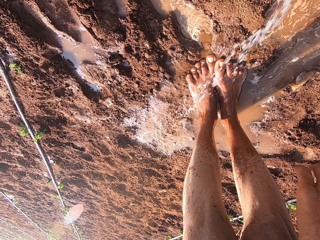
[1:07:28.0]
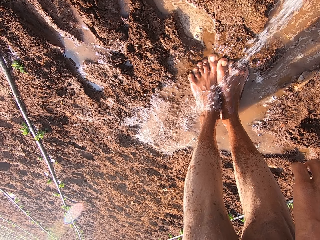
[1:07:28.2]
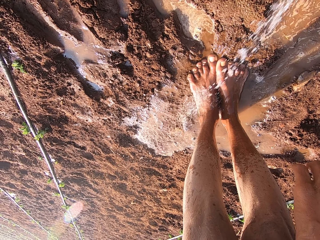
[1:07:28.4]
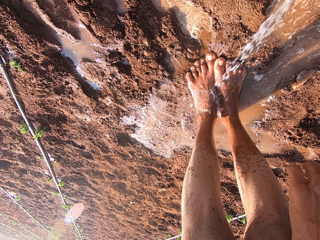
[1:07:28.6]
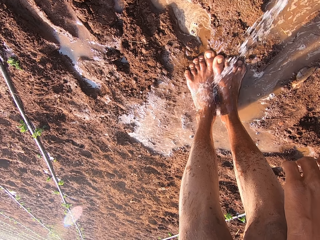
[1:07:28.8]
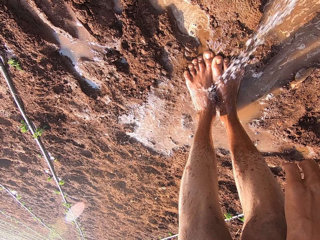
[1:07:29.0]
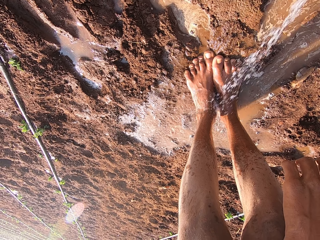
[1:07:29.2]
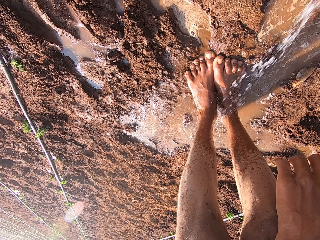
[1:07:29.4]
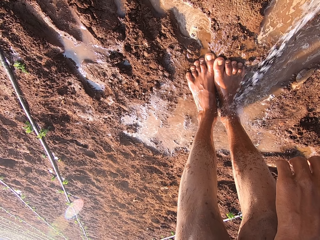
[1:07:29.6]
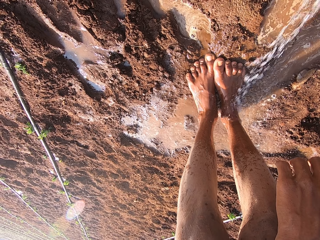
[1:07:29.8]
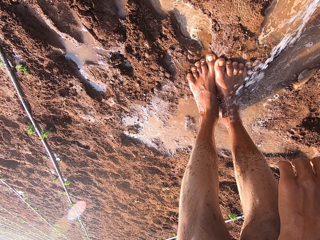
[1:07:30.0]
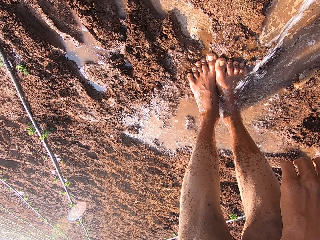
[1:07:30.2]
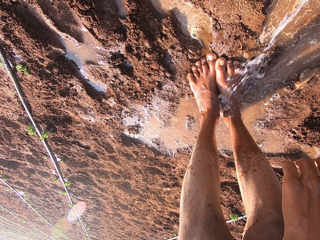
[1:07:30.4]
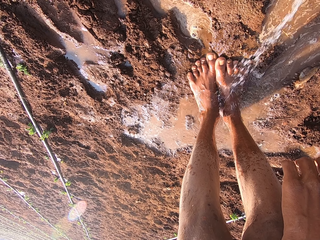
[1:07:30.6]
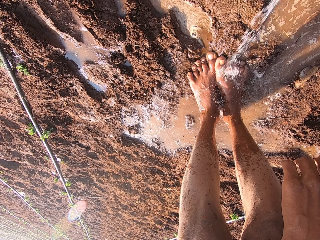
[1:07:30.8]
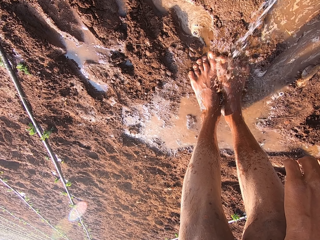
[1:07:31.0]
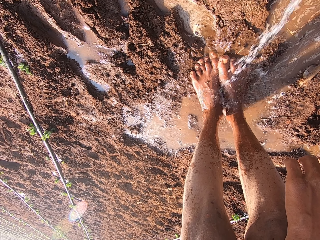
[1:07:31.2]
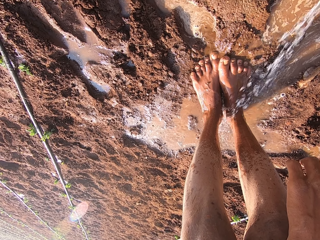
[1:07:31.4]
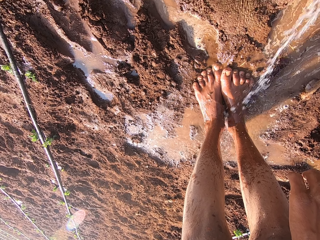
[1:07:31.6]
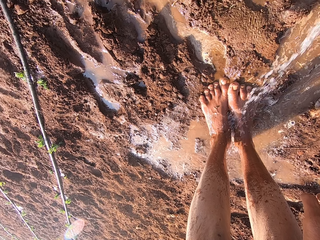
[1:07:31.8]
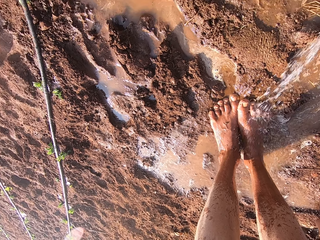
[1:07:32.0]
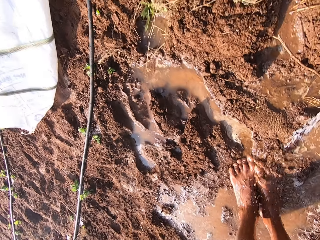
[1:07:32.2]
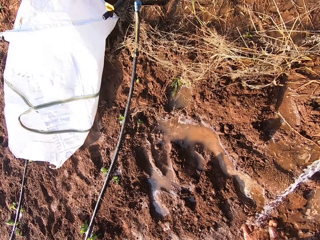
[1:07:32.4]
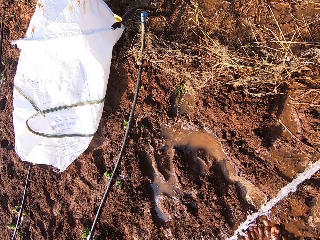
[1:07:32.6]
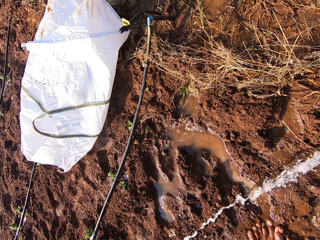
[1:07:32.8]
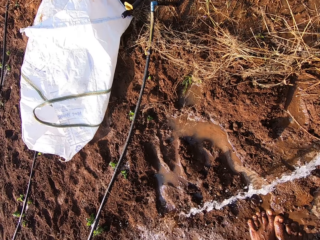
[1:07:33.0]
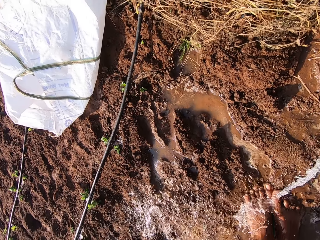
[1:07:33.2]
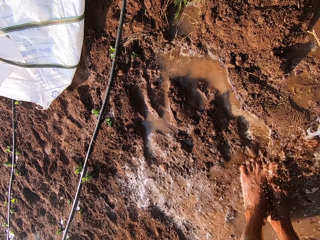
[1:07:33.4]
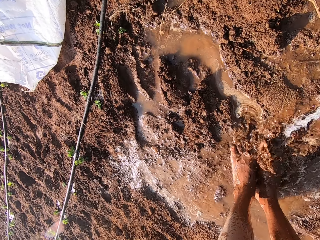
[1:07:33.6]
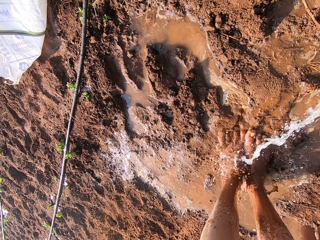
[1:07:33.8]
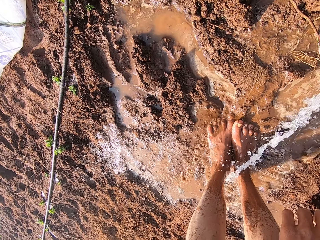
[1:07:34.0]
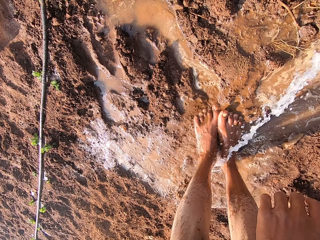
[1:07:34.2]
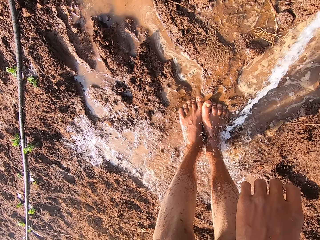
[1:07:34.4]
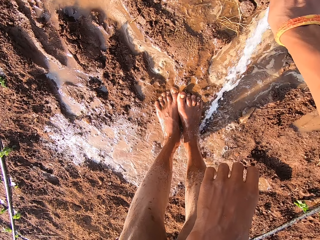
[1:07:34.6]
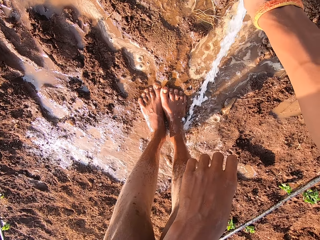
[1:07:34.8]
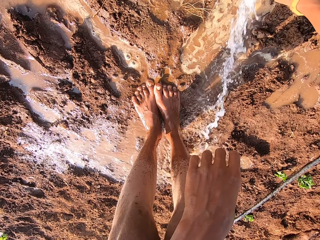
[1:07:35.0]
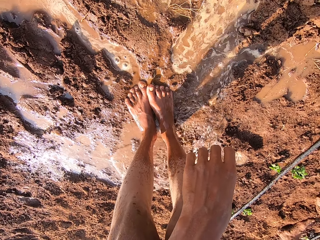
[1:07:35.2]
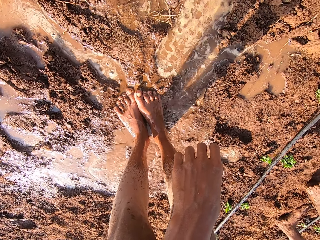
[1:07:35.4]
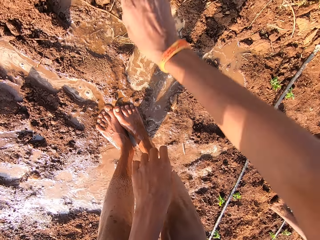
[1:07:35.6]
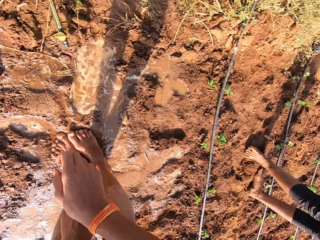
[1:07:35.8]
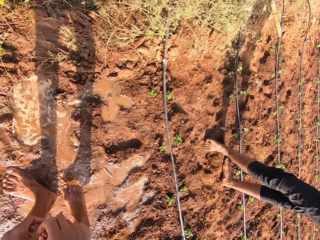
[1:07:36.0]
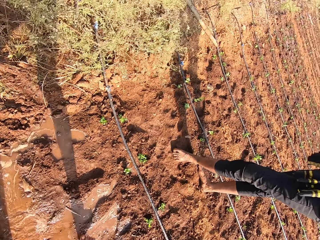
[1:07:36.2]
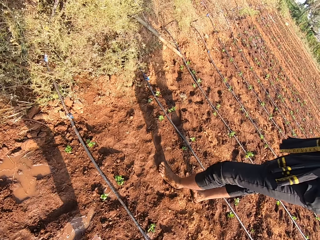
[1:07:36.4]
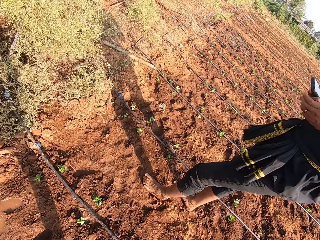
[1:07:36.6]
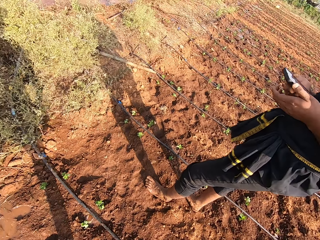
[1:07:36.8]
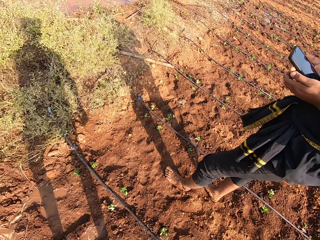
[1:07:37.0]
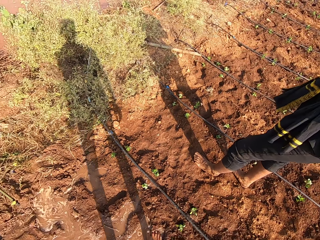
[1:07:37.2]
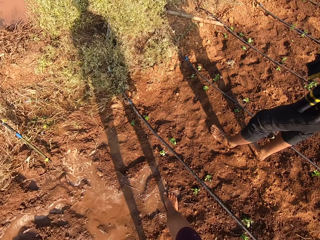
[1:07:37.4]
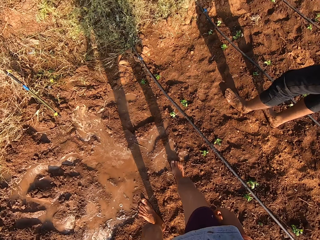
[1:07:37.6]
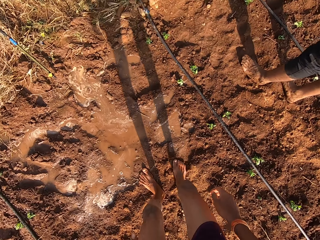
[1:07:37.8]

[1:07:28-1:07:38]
The camera wearer looks around. They hold the pipe and wash the legs. They adjust the switch on the water hose on the floor. They talk with a man.

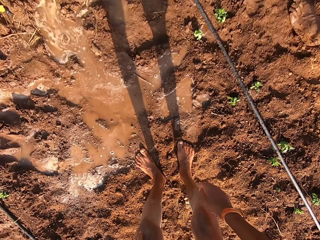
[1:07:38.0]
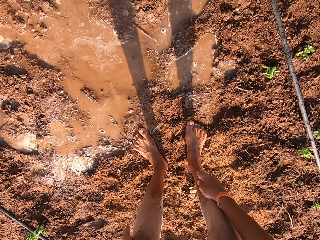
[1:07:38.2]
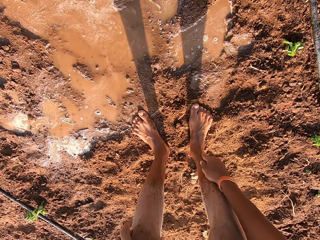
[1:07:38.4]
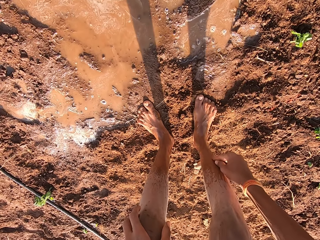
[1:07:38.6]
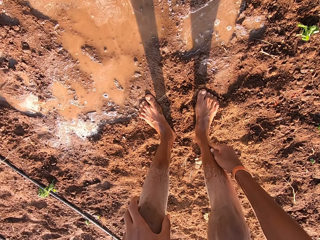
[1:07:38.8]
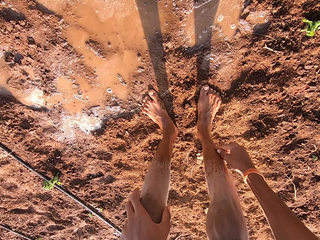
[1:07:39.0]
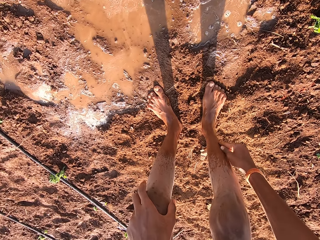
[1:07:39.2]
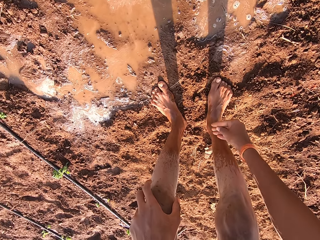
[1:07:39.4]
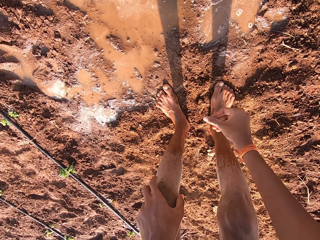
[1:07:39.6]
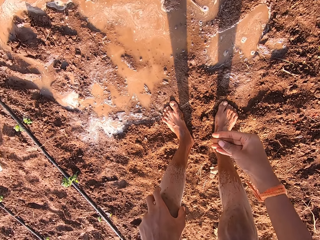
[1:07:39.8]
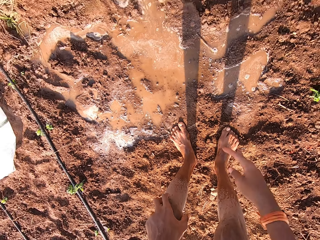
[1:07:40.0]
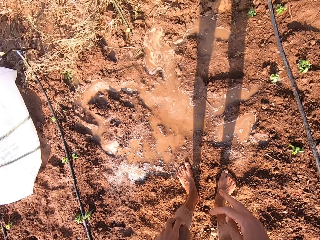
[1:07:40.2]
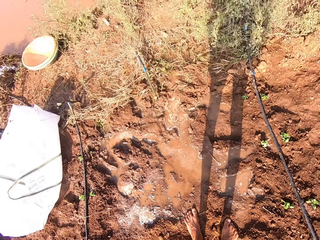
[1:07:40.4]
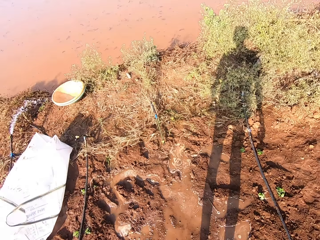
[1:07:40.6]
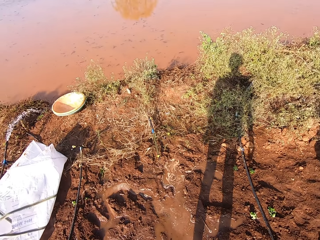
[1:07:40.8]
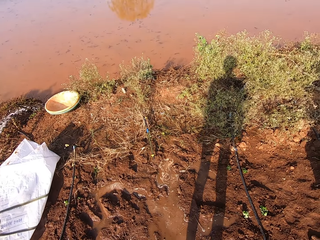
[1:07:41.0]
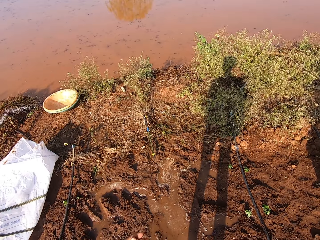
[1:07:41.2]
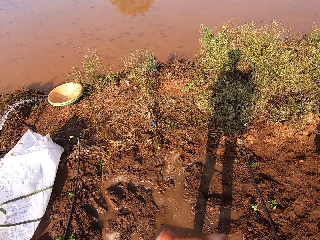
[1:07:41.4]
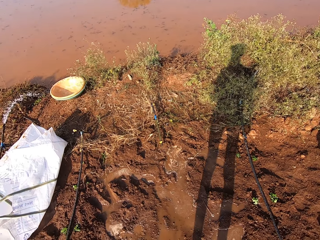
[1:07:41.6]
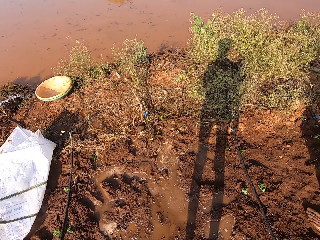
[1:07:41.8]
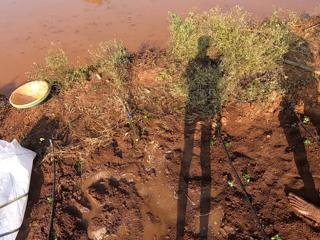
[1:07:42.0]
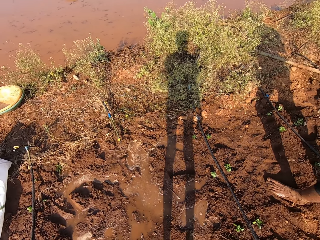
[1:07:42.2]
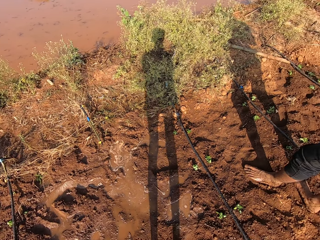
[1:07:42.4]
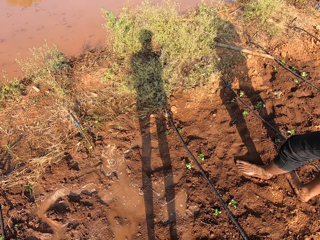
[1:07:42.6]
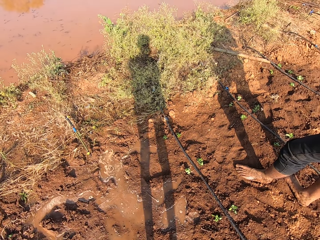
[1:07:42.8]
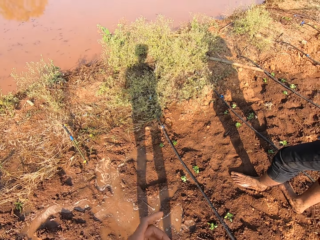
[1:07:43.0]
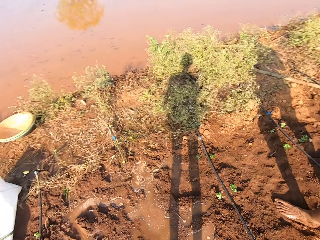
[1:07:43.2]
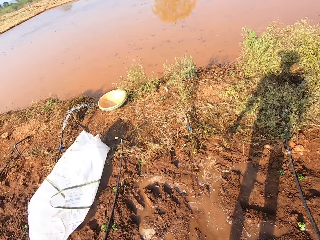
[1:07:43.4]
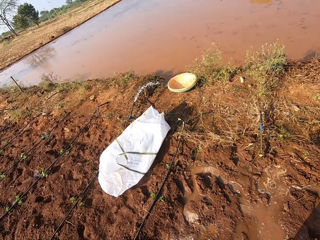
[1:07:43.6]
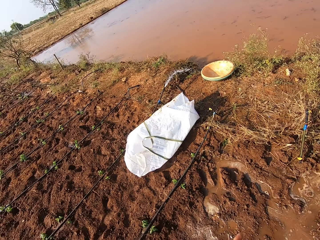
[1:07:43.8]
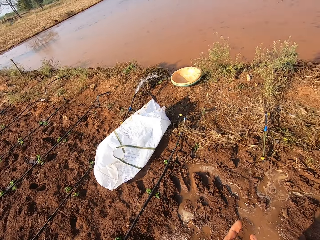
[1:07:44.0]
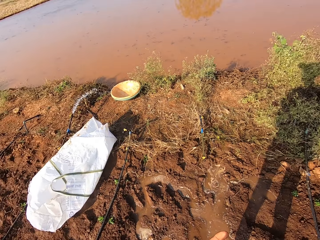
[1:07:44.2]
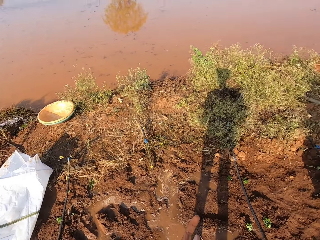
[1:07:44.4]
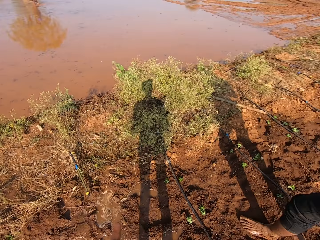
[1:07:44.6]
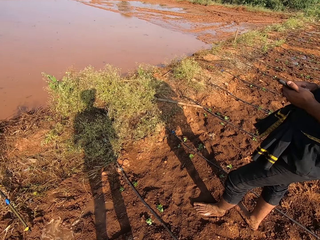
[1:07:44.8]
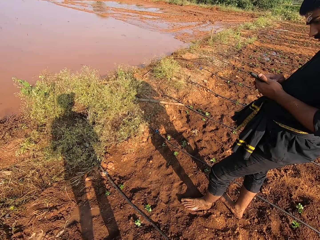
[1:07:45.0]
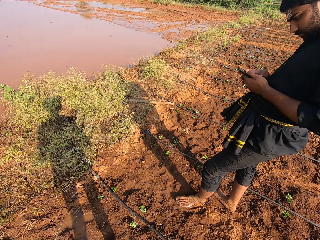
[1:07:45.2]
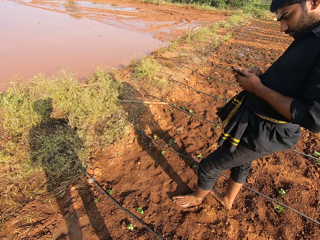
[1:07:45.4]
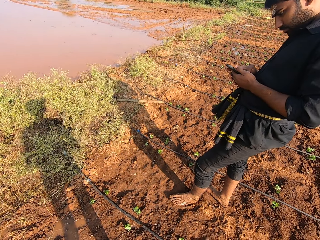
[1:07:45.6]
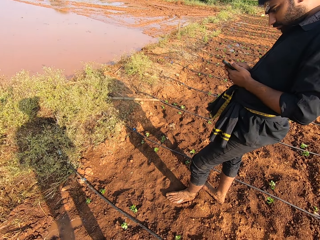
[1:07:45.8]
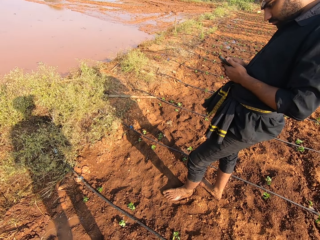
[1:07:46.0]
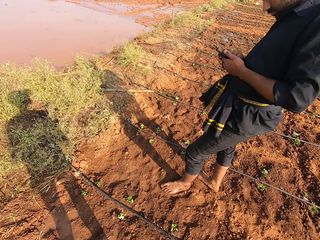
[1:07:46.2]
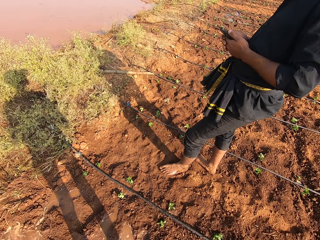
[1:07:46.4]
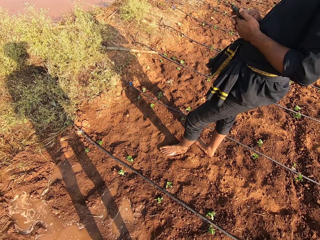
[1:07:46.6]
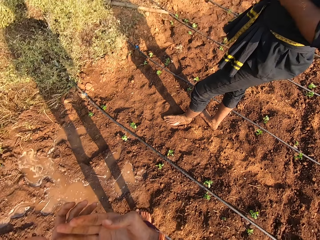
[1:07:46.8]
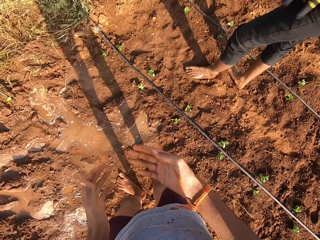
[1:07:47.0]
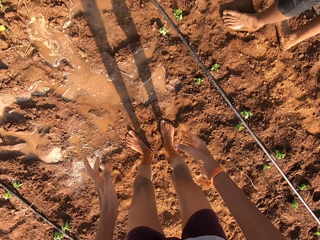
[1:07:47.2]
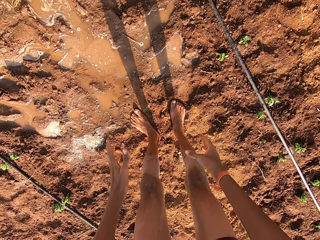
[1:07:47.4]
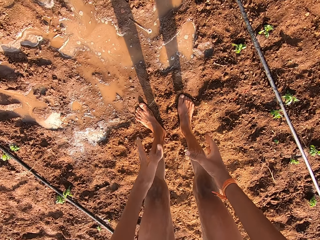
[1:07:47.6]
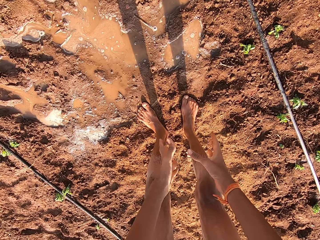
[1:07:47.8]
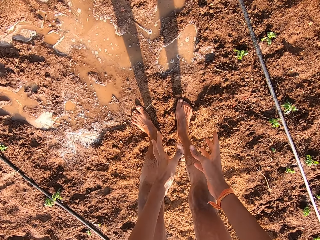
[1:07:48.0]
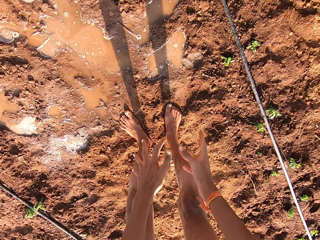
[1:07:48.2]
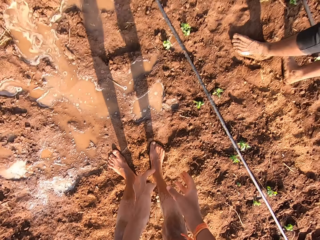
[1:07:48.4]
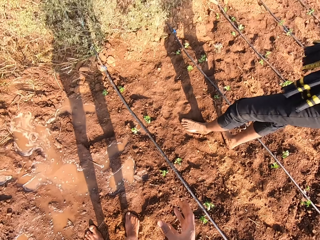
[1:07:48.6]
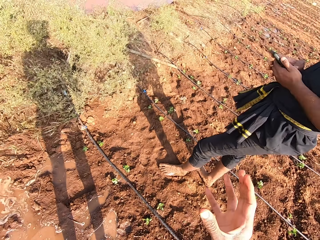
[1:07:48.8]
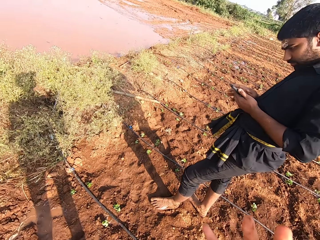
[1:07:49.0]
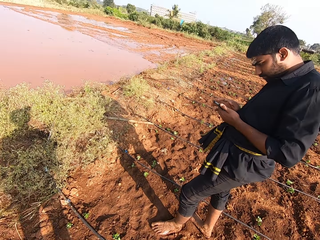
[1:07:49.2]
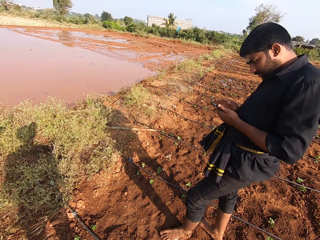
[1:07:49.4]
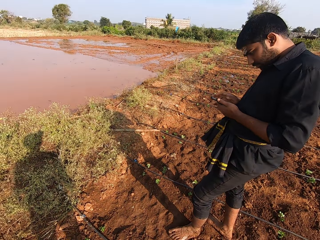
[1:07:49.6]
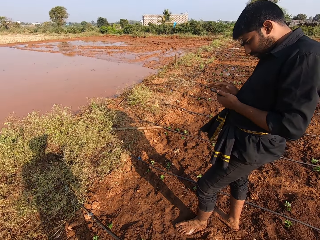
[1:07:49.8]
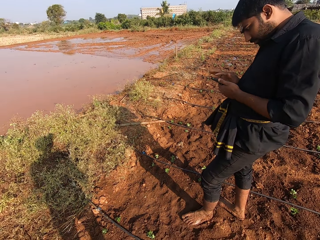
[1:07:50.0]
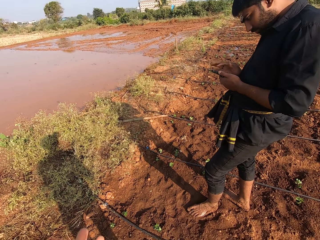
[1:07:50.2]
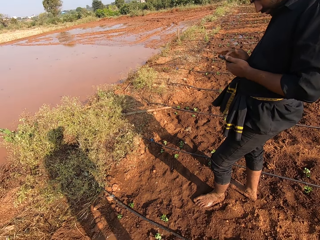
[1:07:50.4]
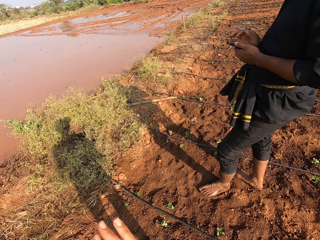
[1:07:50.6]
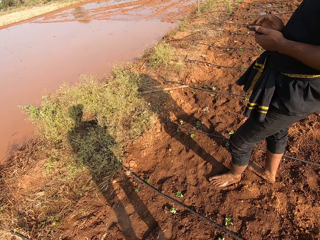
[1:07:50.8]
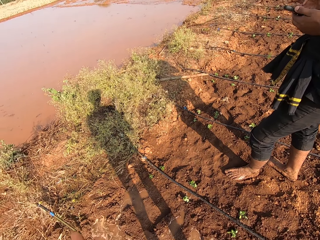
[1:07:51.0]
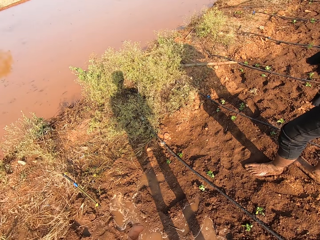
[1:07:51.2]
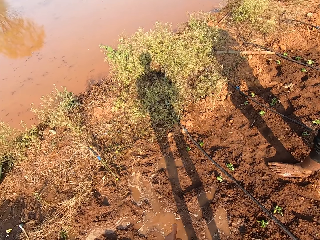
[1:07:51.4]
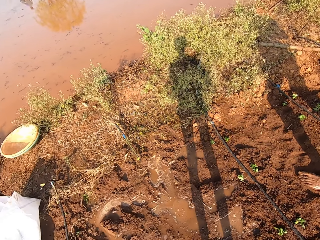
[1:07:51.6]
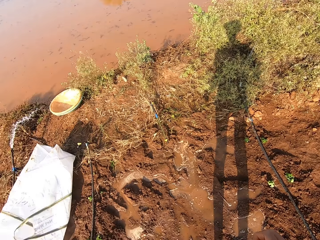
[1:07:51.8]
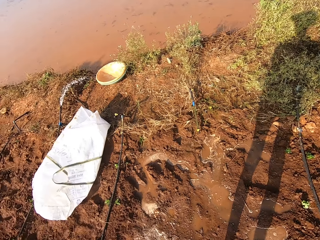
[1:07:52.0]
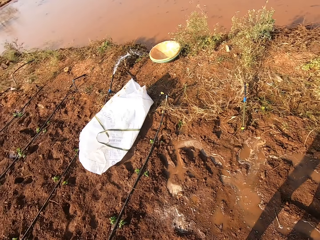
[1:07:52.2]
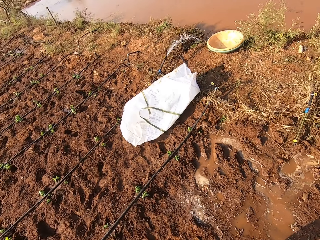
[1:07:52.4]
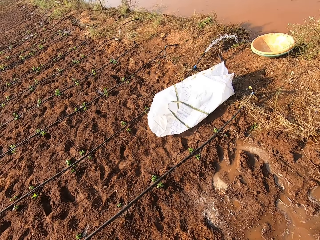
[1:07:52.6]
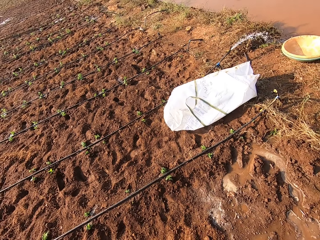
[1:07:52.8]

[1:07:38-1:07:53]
The camera wearer scratches his right leg with his right hand. He looks around. He converses with a man. He looks at the man. He looks at the ground and shakes both hands. He looks at the man. He moves the right hand.
